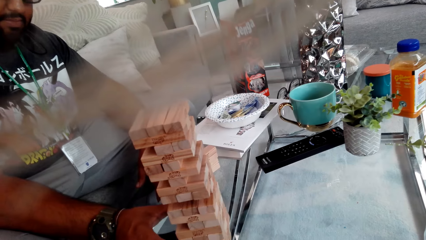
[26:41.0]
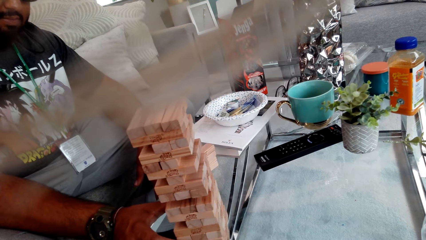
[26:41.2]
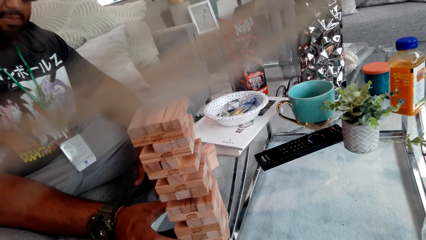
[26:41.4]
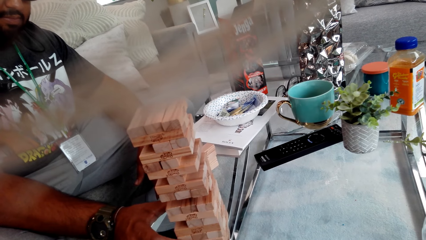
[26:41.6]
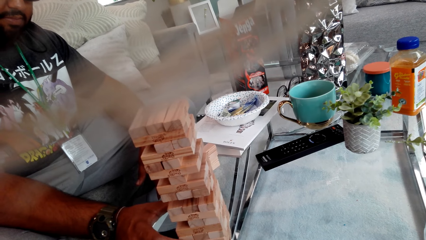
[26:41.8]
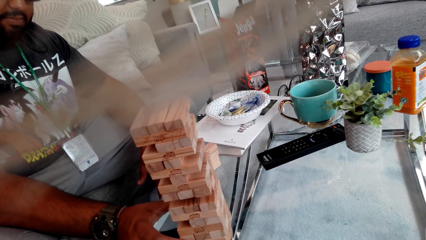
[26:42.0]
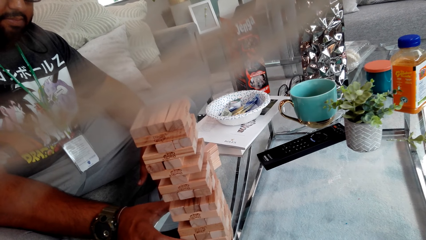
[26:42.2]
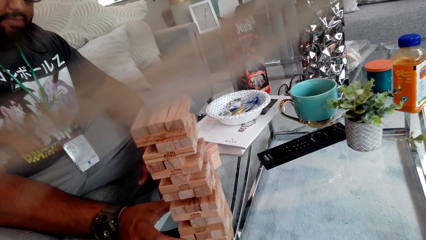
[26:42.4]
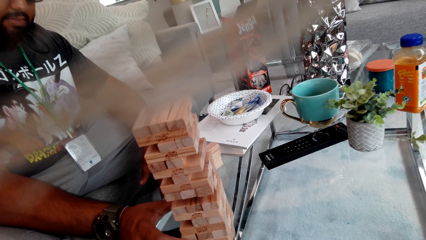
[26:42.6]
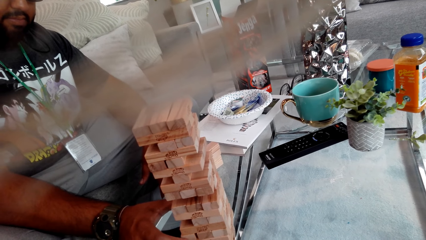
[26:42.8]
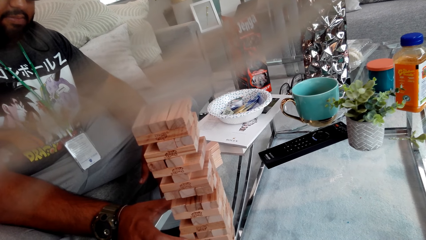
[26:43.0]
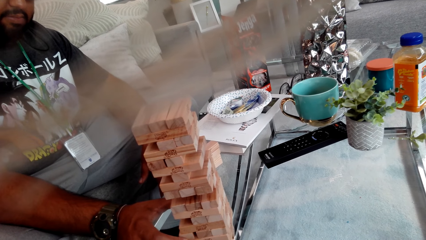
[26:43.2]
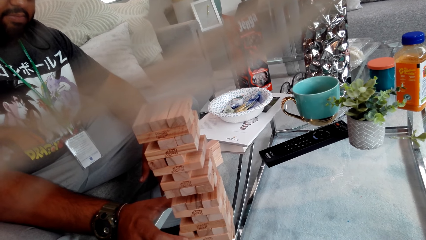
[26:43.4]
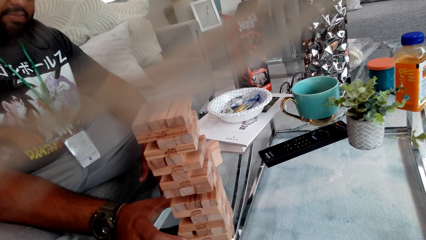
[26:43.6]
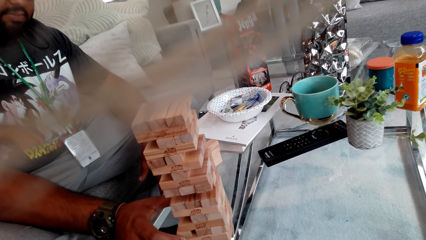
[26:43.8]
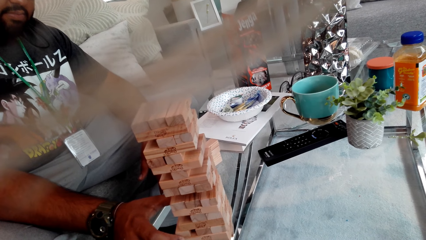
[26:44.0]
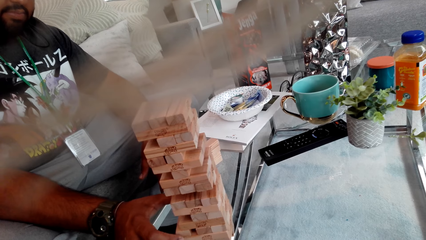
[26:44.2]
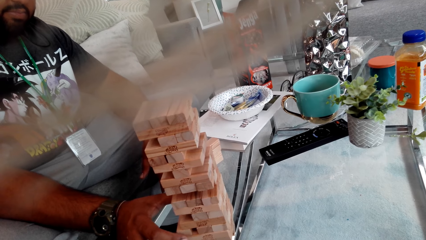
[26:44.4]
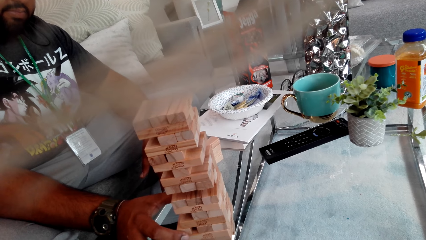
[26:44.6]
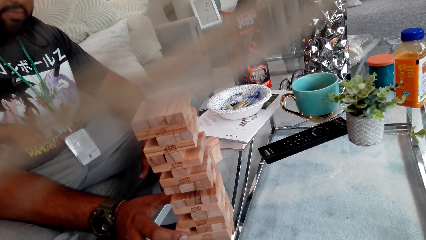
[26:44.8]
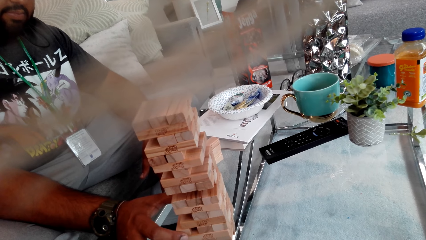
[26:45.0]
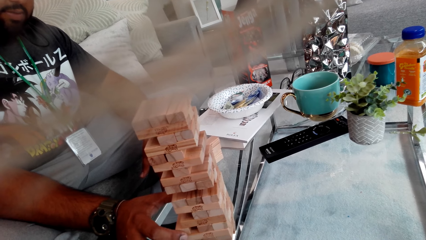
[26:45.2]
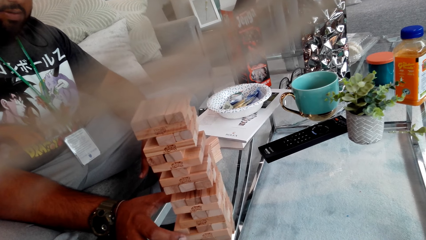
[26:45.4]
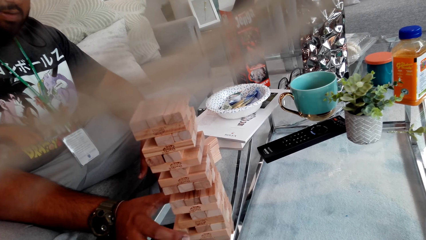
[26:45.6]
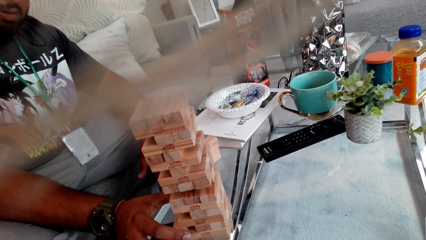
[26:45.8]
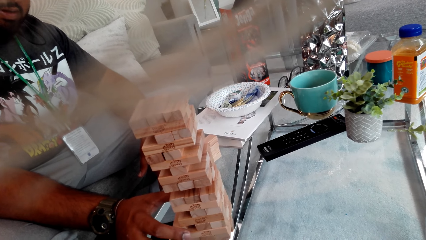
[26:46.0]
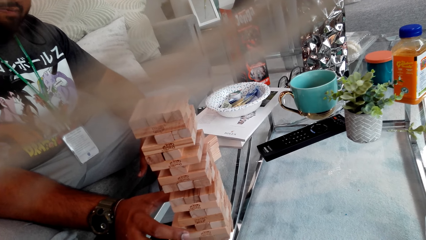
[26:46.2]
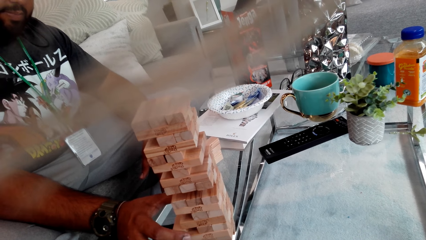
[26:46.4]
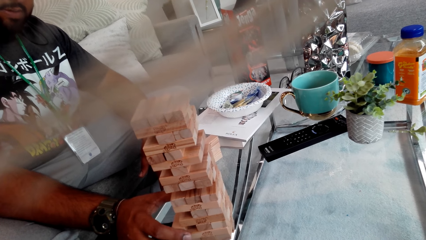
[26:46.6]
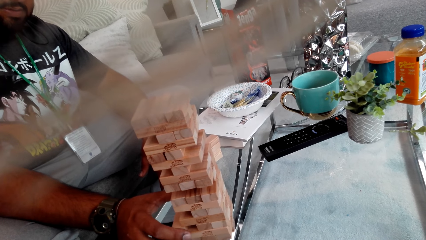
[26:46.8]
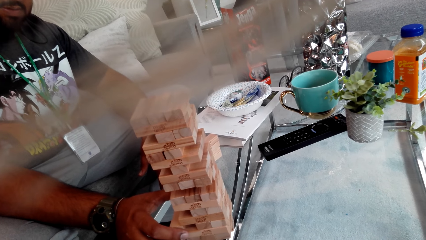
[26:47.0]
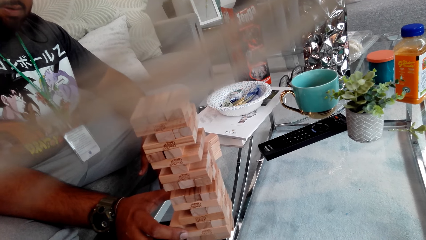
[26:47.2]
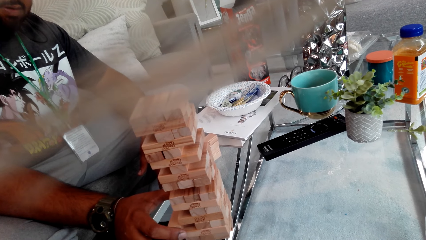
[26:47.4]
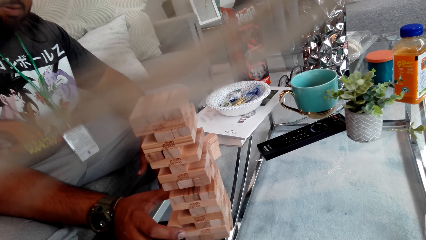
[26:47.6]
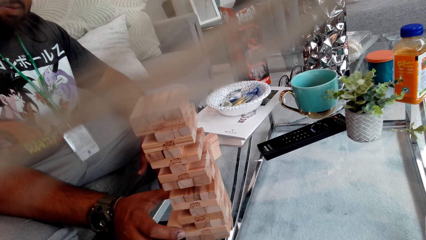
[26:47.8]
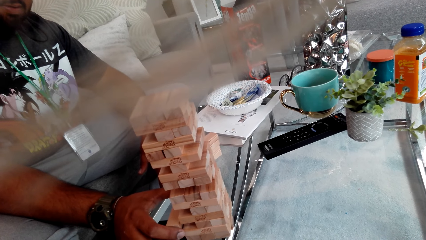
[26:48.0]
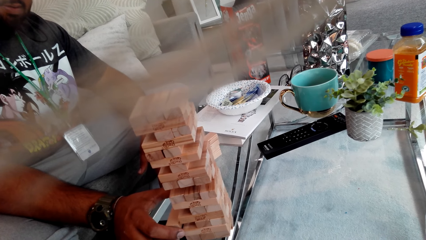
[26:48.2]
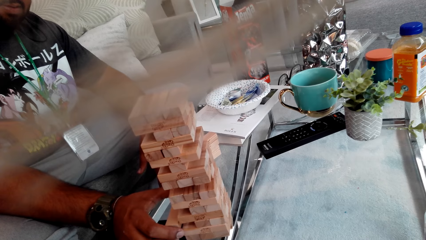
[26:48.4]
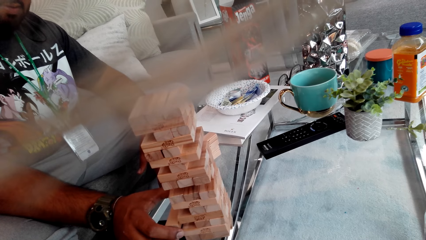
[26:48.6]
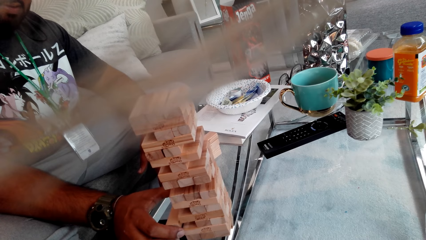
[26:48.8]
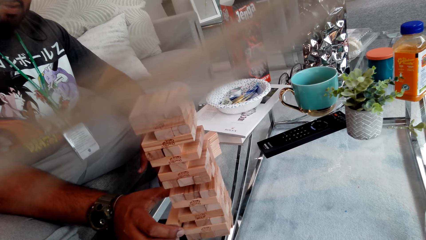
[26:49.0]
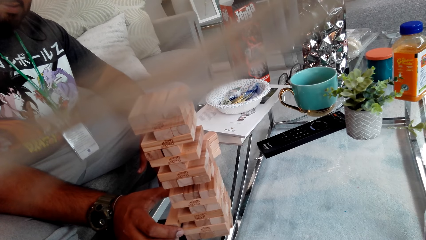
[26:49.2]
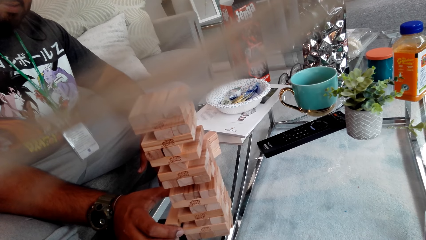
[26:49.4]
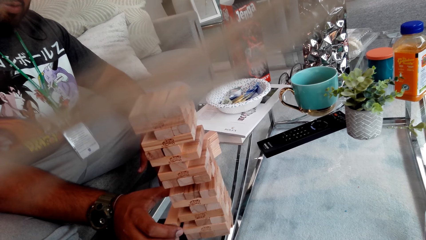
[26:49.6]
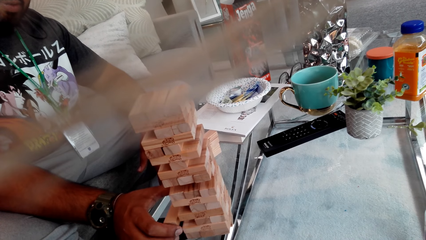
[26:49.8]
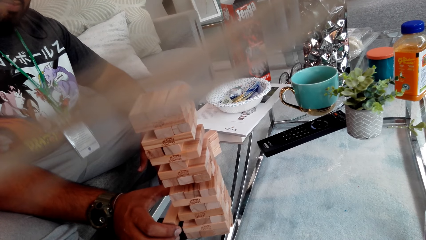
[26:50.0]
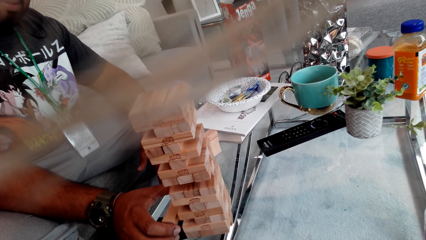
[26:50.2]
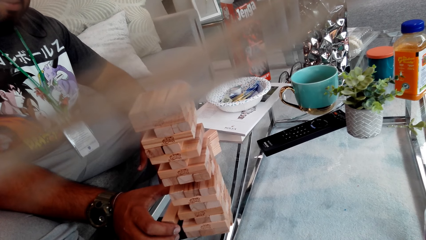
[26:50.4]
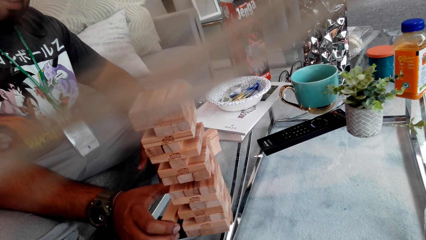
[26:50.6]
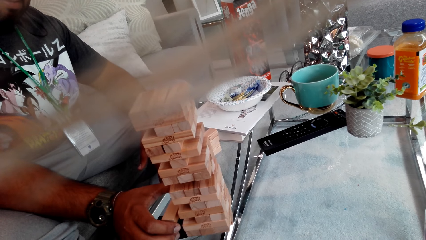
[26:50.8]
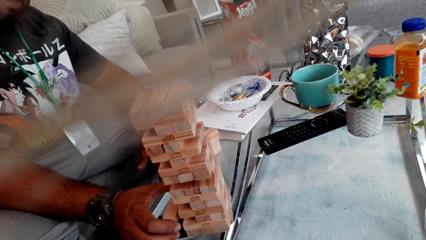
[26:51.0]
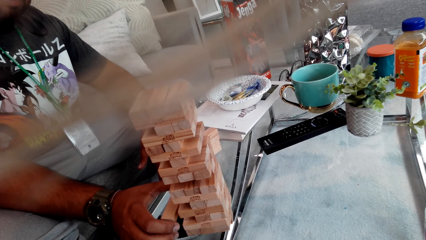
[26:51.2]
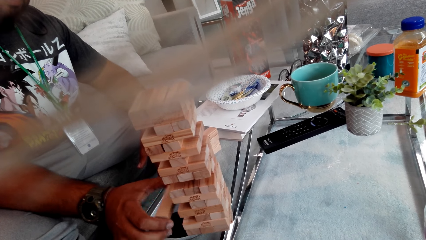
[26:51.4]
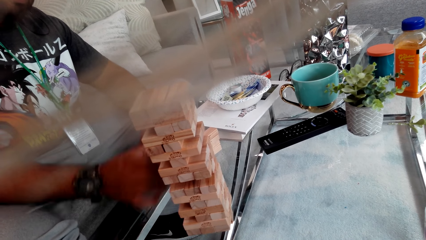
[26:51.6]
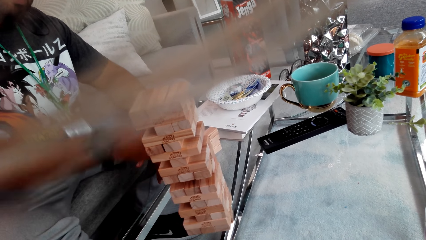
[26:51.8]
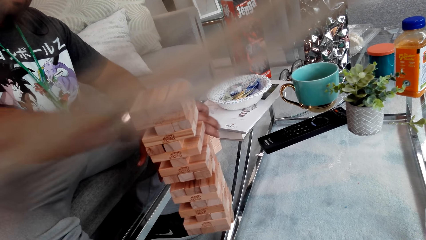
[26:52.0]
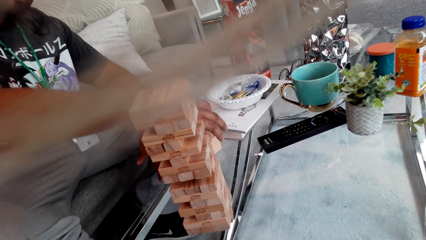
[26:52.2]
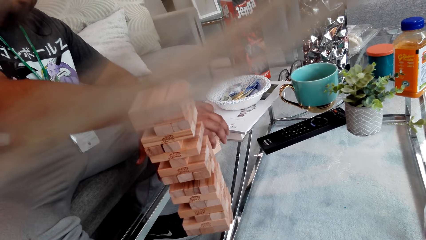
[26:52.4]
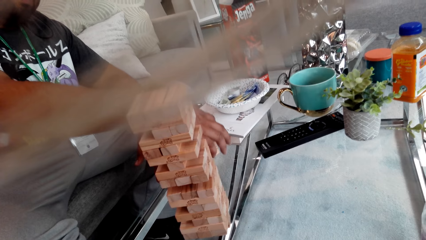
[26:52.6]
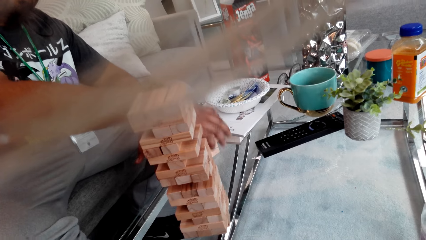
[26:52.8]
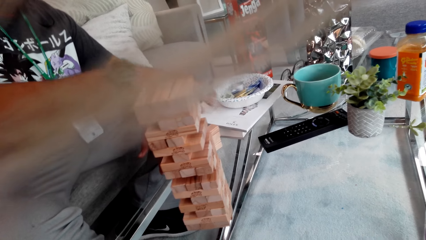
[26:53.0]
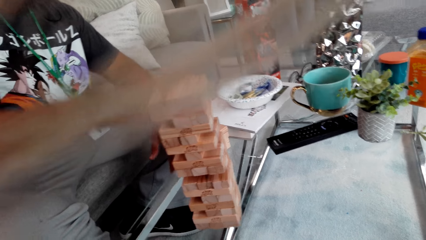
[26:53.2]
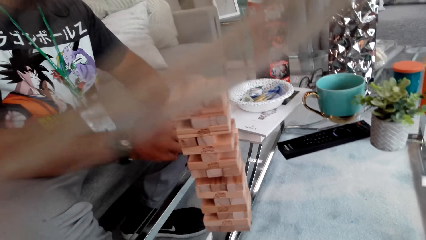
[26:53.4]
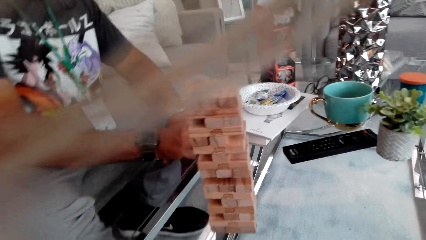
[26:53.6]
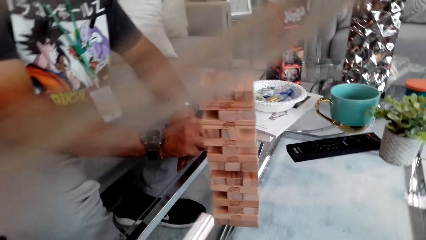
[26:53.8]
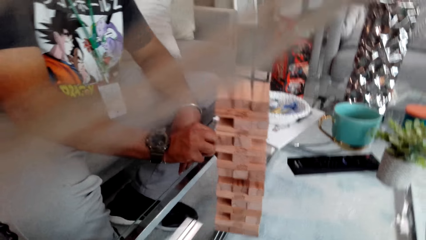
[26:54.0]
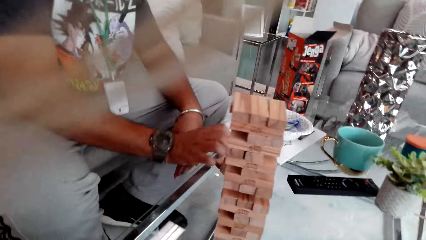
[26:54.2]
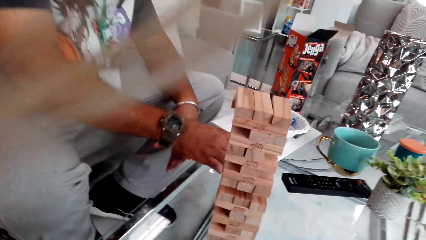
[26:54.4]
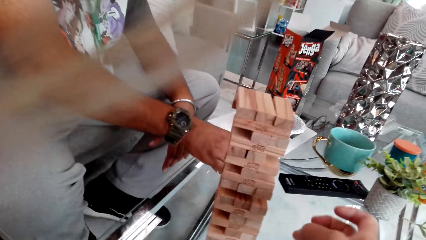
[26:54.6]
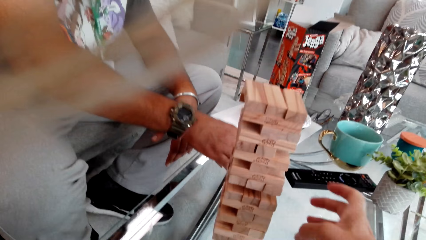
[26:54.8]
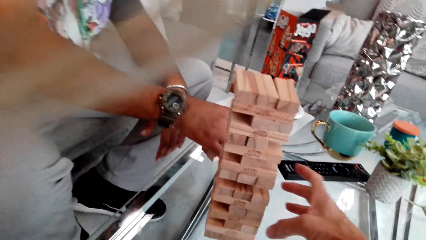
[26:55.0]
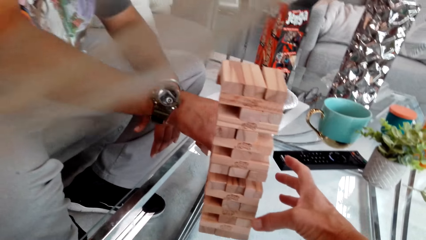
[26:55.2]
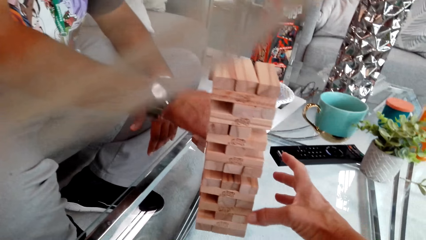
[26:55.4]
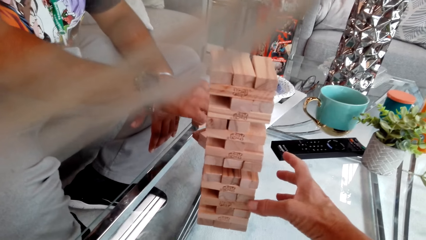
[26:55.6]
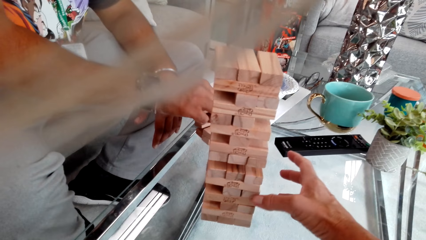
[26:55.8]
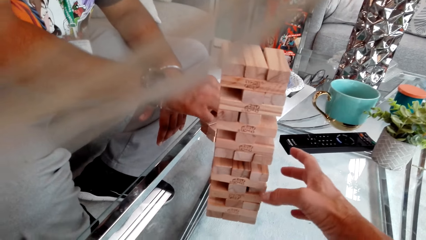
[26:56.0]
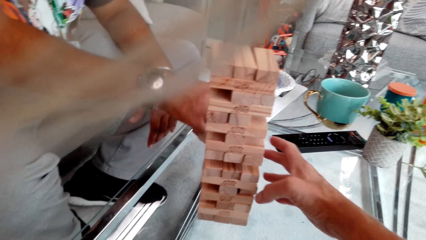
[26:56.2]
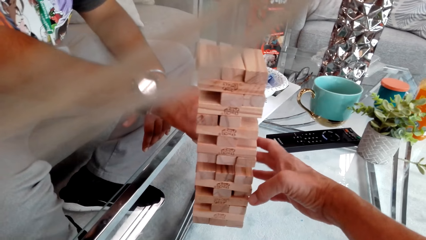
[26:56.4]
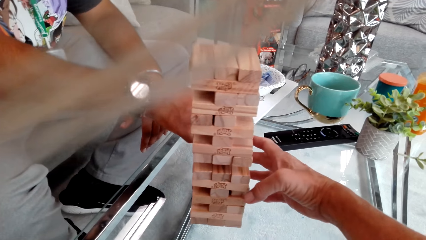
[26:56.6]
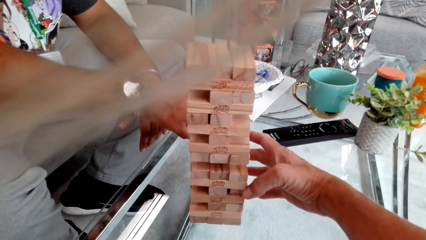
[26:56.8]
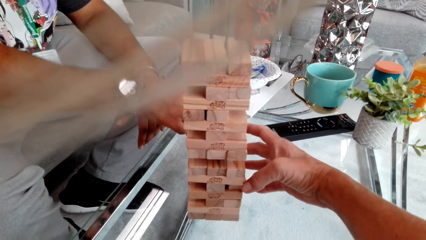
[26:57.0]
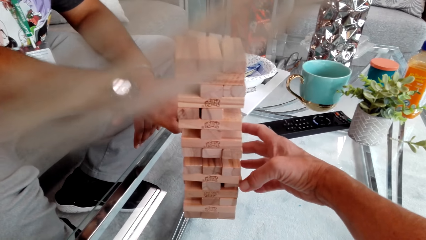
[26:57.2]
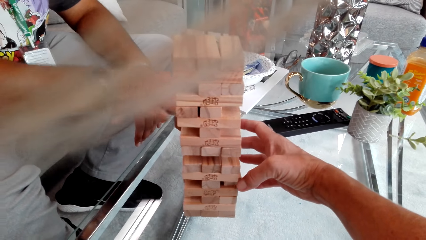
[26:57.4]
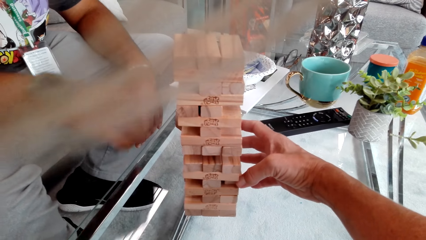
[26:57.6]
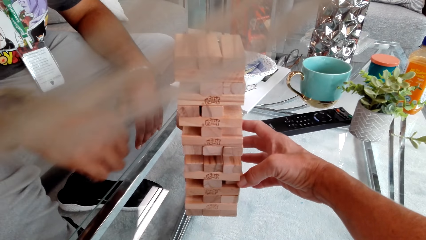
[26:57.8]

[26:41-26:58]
The man removes the wood block from the Jenga with both hands. He puts the wood block on the table with his right hand. The camera wearer plays Jenga.
